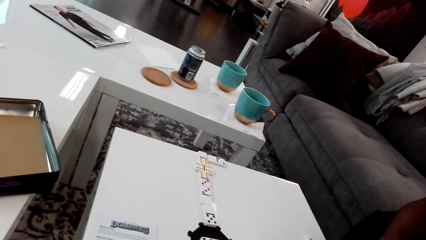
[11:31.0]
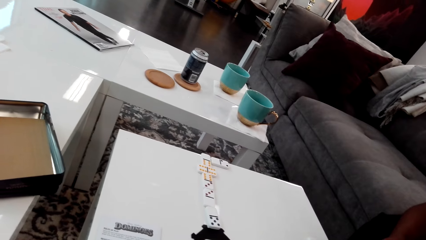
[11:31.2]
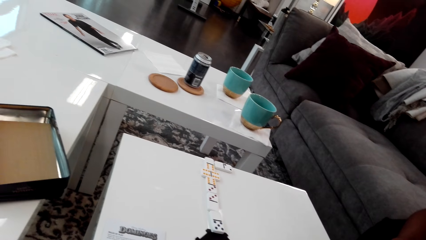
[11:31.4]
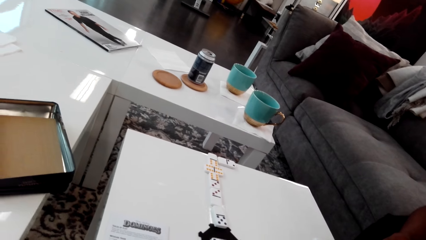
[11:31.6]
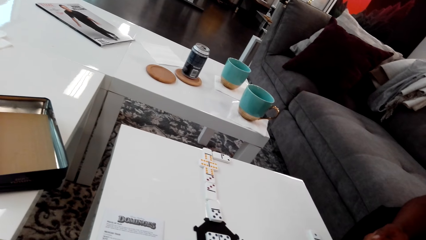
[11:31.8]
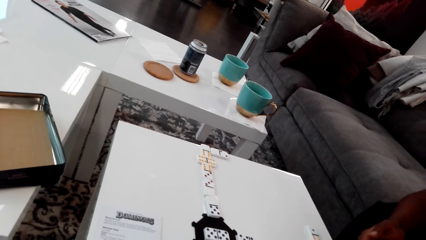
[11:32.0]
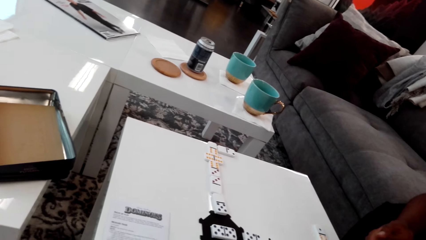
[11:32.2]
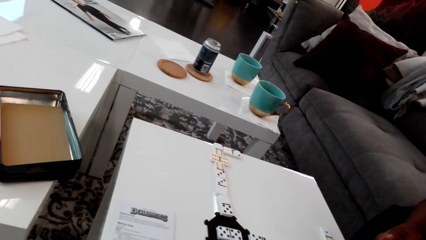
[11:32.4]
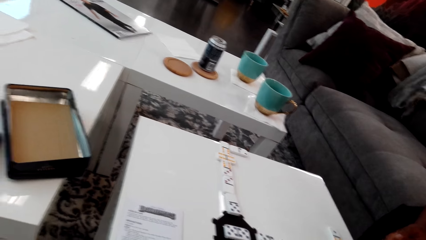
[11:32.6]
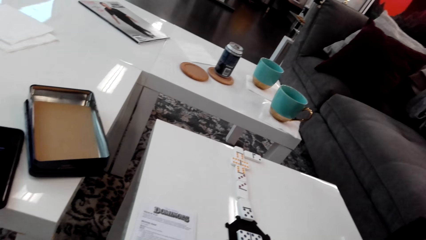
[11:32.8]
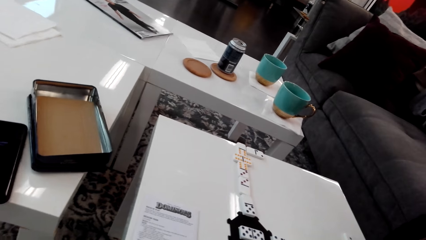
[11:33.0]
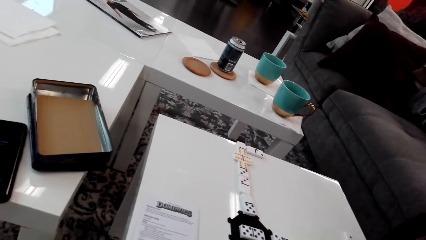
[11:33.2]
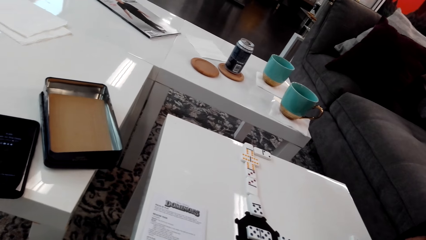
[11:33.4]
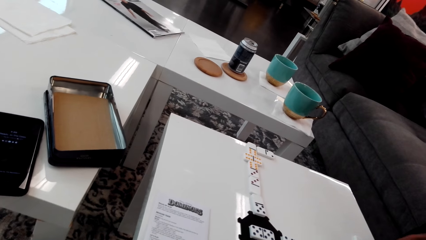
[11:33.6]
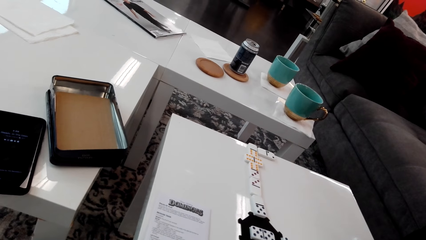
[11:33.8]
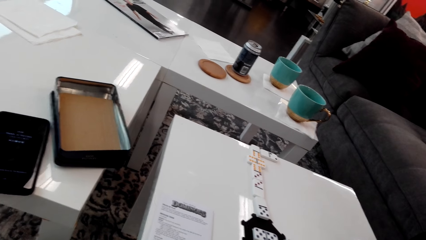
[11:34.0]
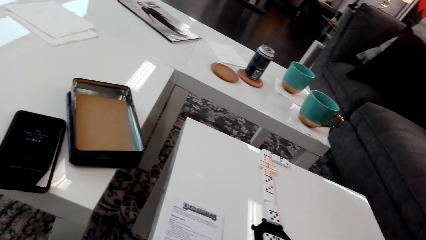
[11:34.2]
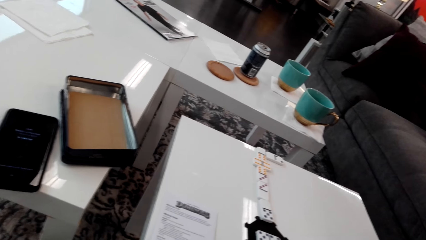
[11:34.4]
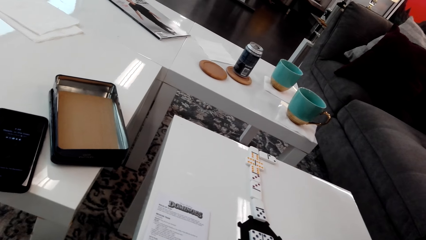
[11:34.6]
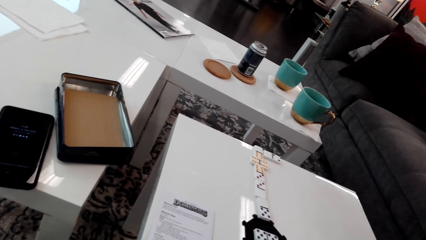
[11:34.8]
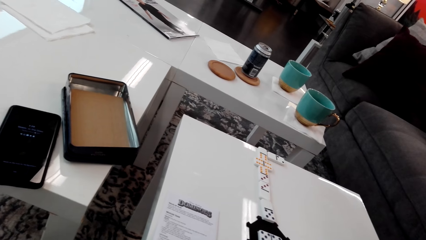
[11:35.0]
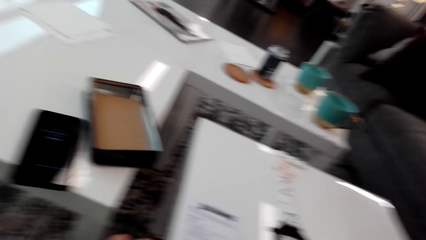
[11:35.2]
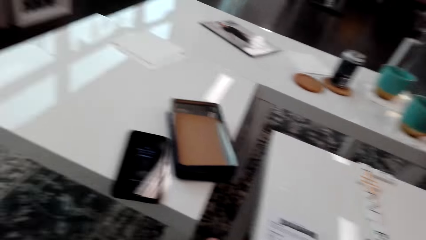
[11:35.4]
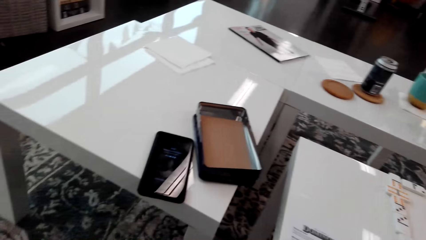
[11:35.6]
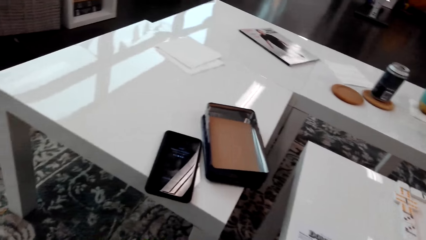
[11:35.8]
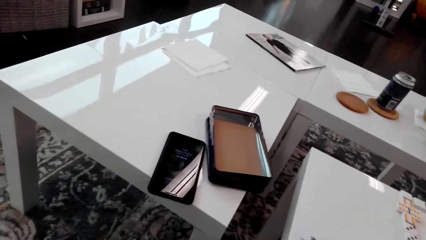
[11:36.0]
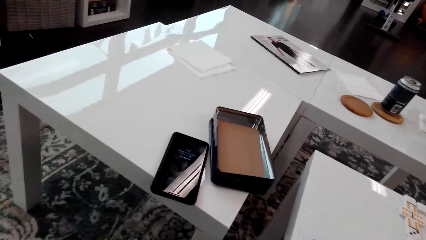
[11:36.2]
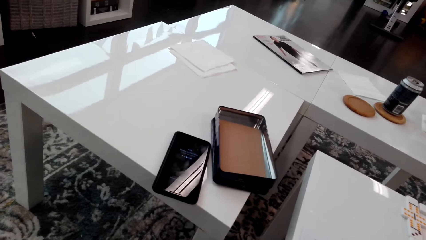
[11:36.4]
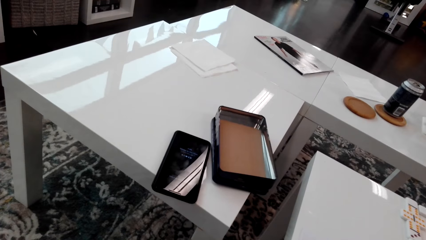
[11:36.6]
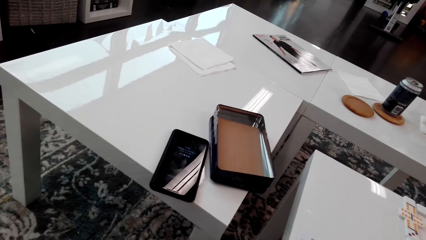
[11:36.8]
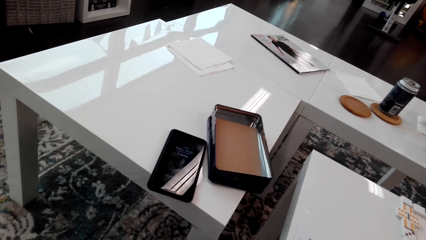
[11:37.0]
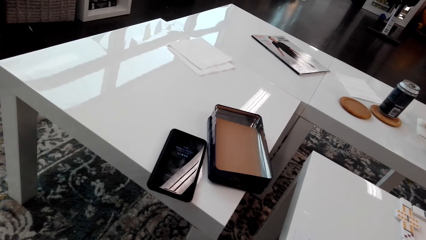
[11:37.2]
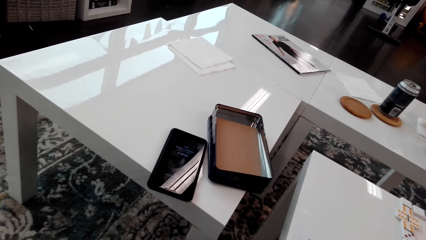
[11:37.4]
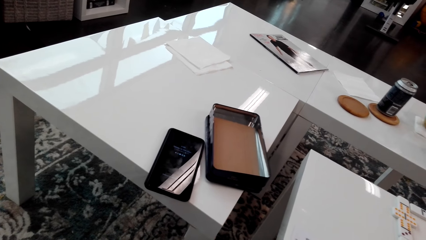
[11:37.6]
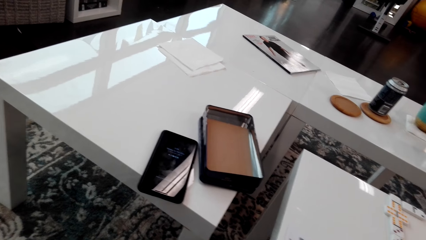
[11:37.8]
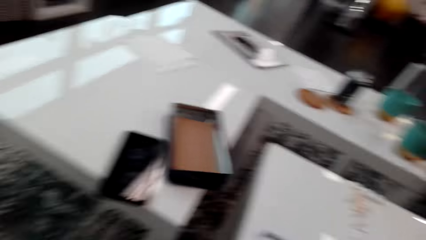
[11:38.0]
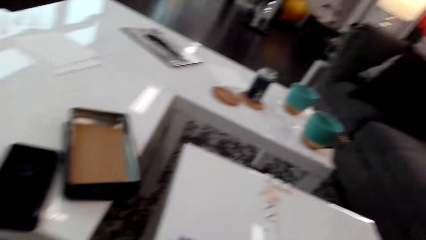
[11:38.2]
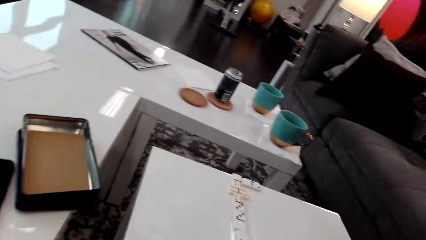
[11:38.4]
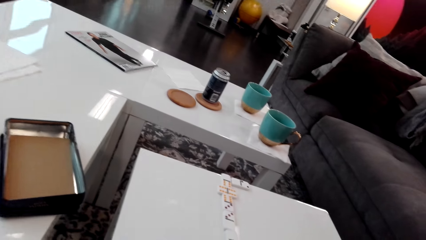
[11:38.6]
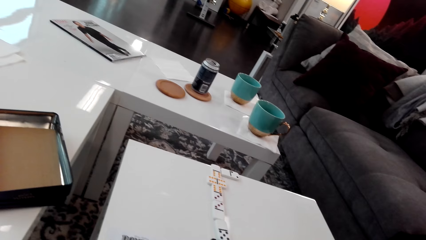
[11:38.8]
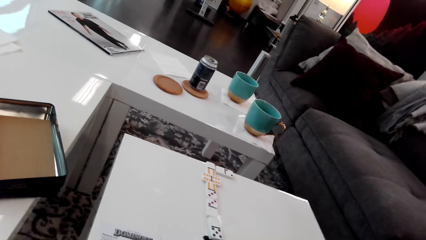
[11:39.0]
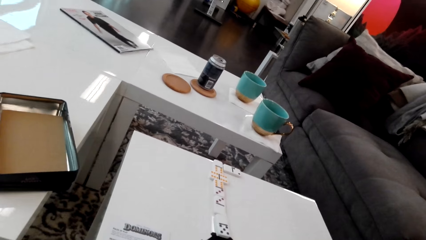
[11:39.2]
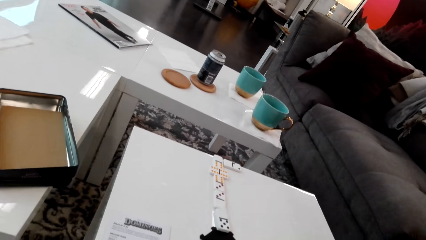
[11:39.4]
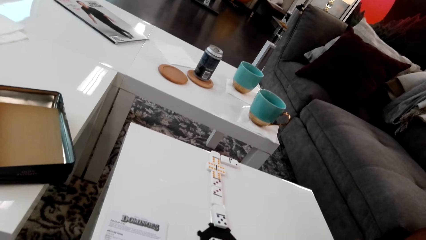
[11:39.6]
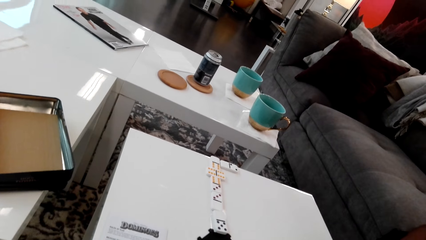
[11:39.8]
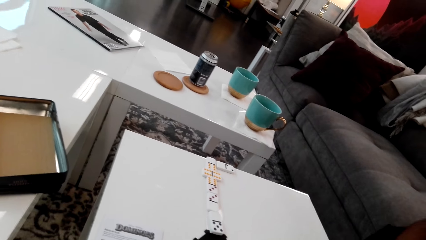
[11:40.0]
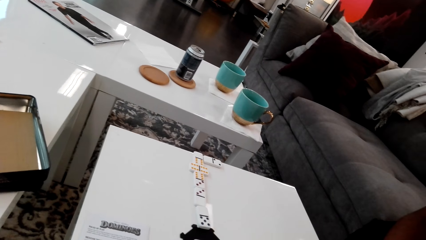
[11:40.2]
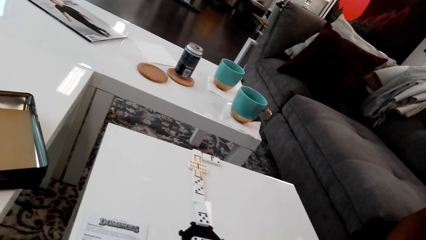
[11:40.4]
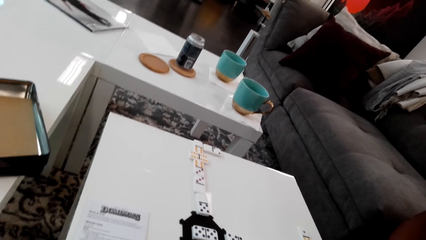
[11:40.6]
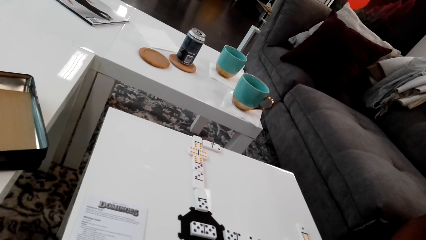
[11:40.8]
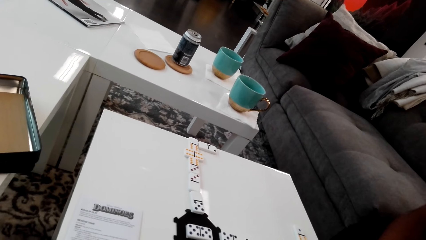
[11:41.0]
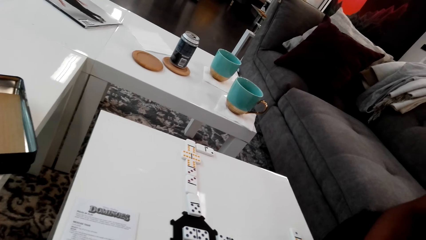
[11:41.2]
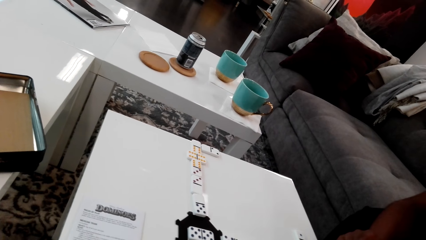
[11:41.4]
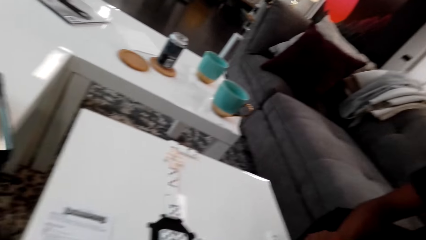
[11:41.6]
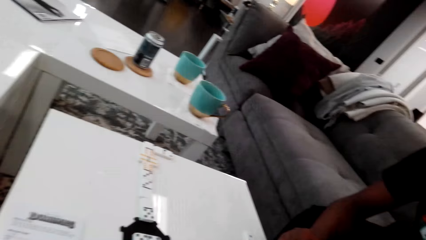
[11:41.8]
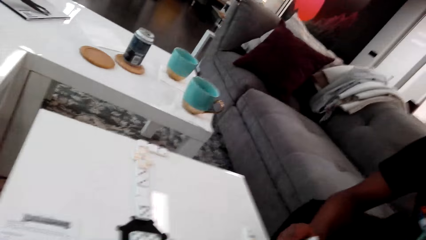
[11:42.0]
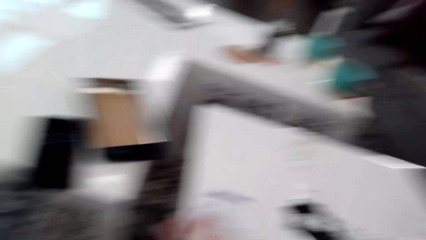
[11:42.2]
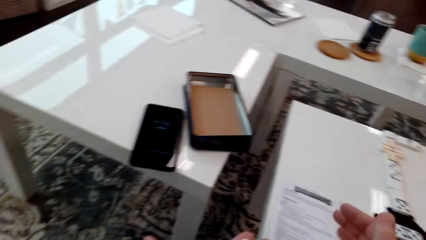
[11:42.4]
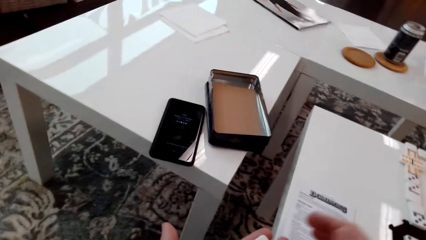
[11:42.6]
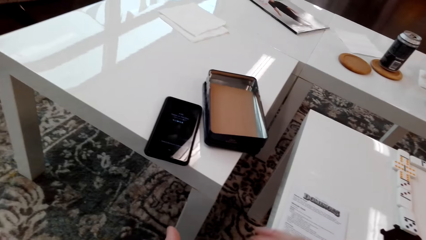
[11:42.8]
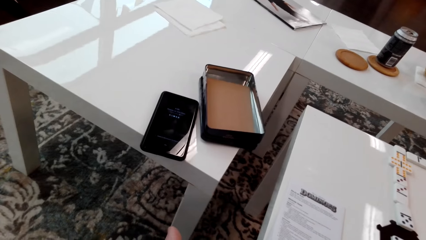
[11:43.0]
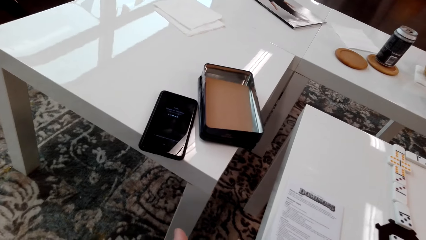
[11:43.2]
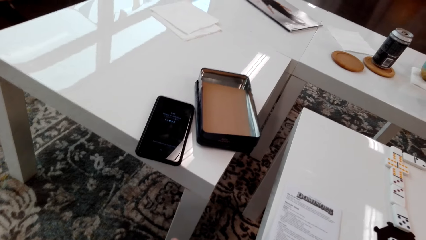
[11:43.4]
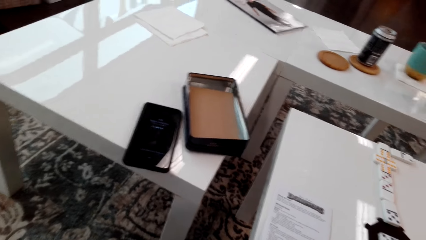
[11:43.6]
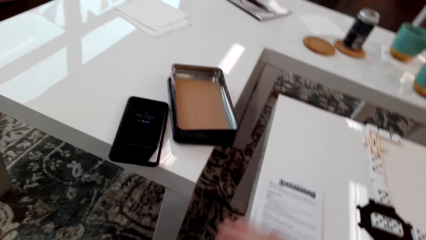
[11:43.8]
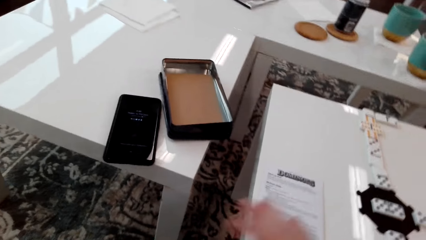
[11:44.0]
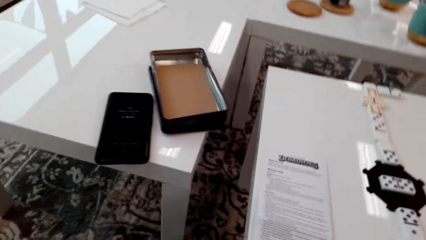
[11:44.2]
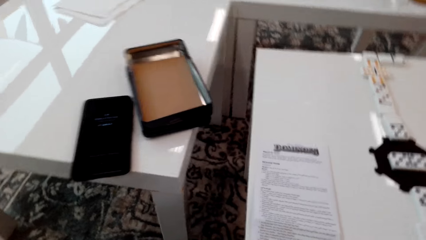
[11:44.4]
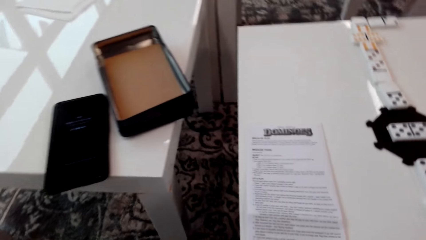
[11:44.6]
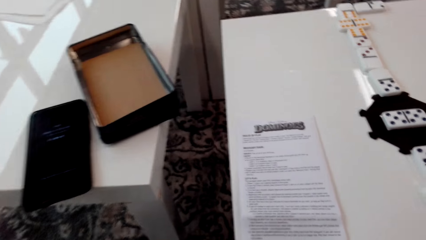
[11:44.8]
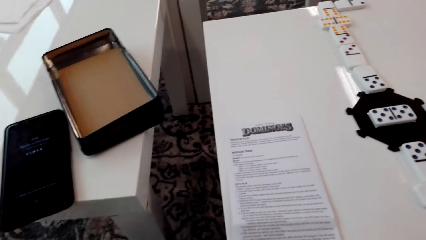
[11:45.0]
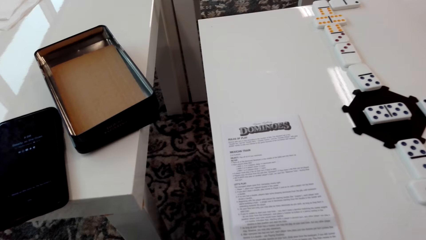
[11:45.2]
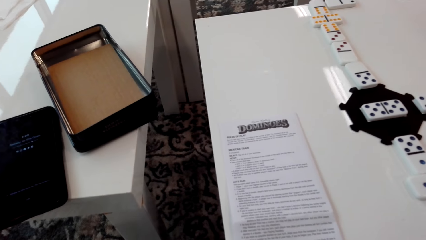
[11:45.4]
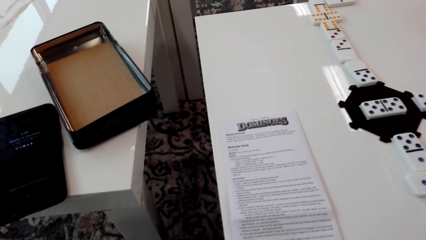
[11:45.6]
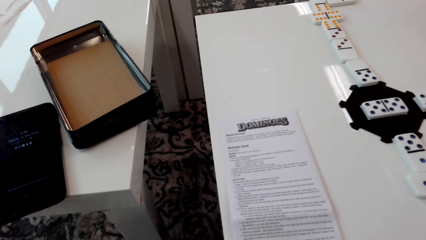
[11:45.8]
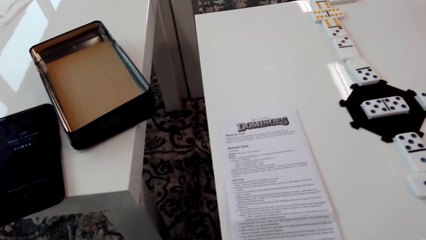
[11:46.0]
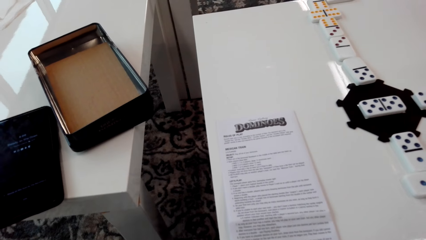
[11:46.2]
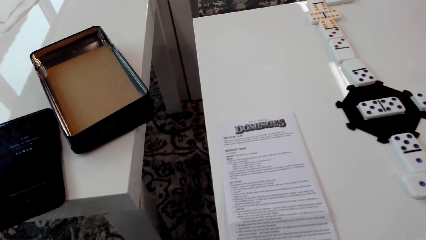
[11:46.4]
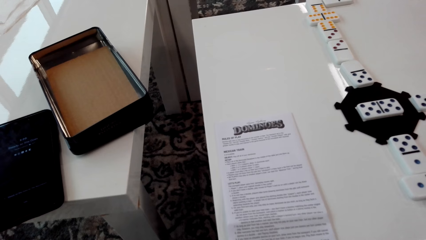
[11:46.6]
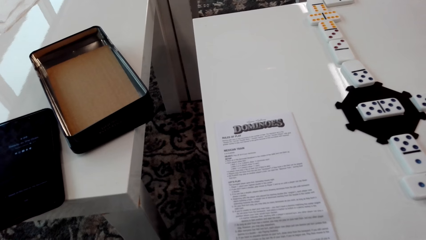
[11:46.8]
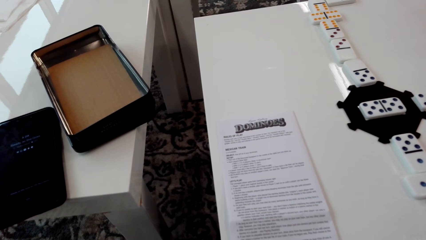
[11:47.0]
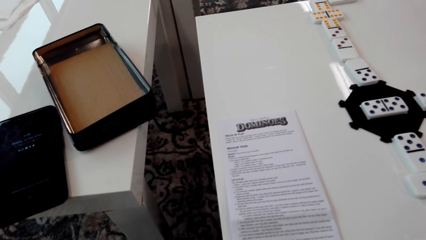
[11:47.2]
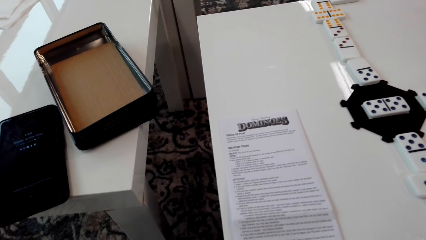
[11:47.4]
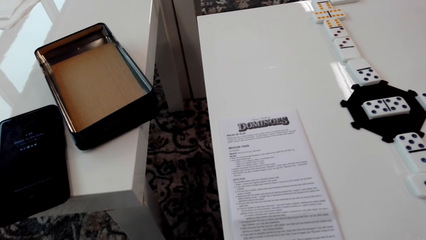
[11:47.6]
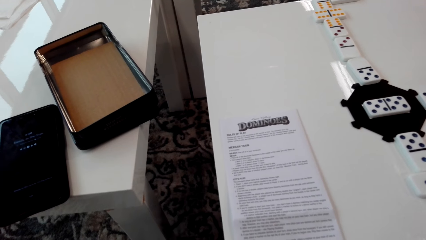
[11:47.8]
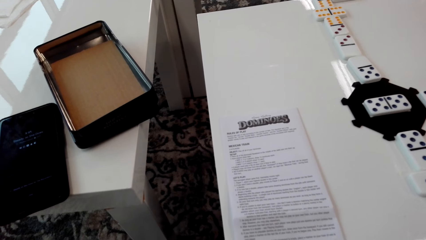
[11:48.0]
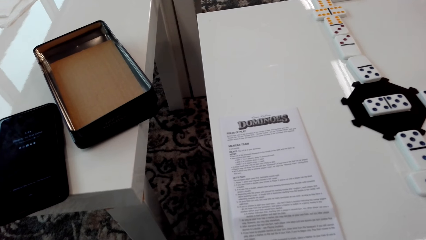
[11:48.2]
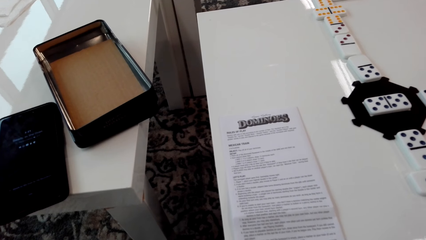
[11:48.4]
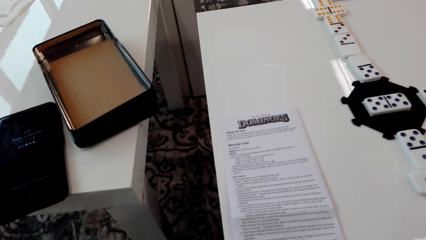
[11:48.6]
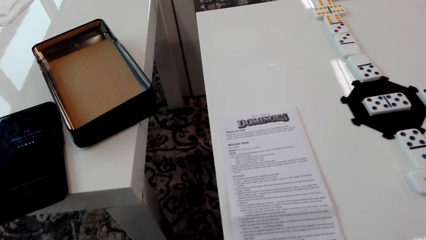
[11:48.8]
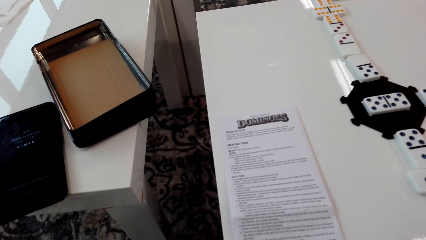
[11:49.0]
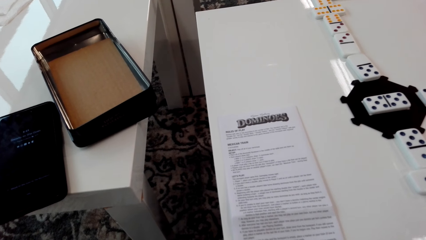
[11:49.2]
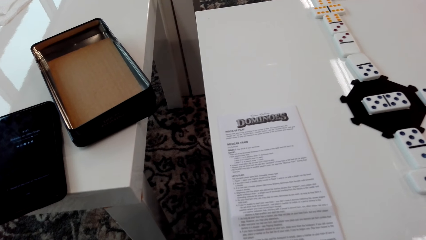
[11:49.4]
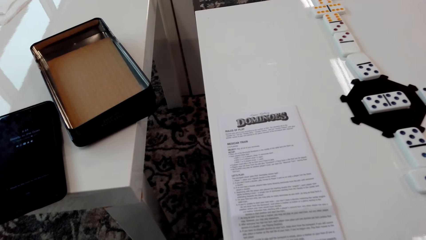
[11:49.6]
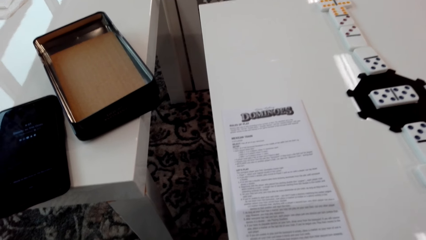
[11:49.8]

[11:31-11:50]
The camera wearer looks around. He moves his hands and places a hand on the paper. He stares around and looks at the paper on top of the table.
